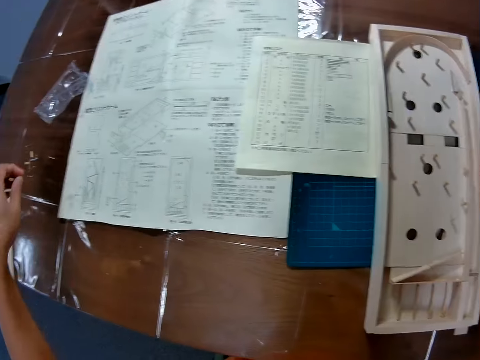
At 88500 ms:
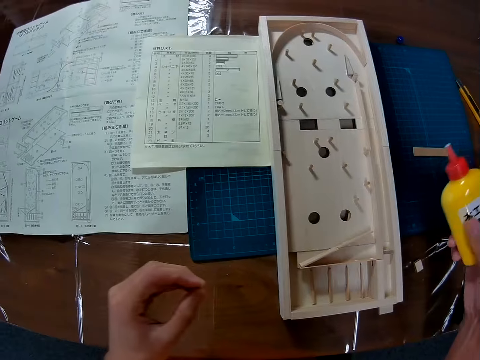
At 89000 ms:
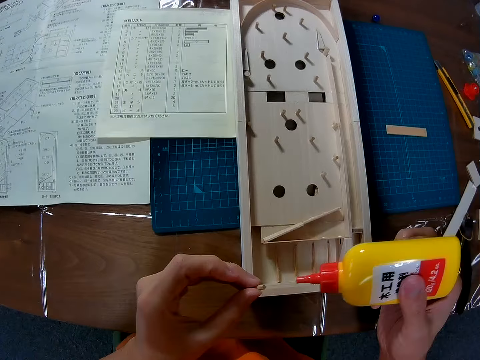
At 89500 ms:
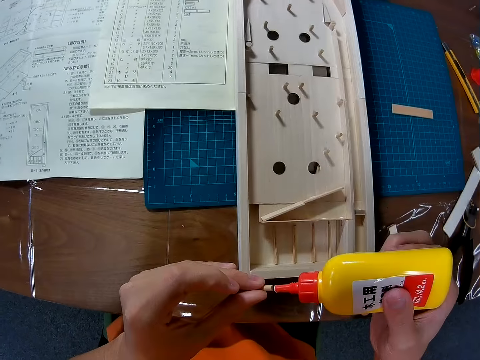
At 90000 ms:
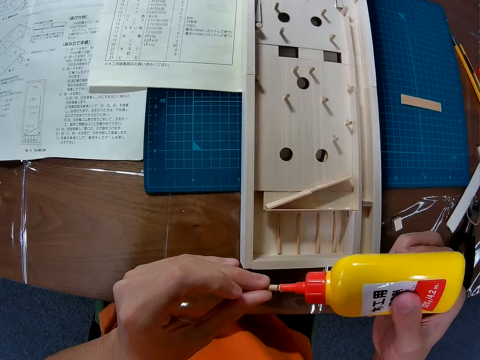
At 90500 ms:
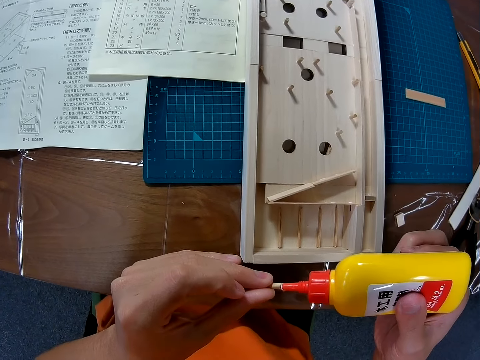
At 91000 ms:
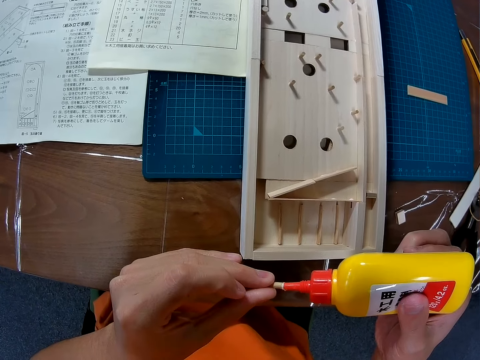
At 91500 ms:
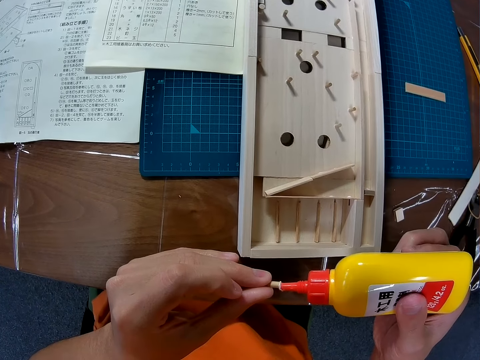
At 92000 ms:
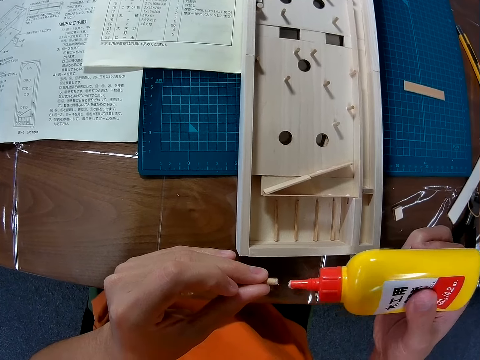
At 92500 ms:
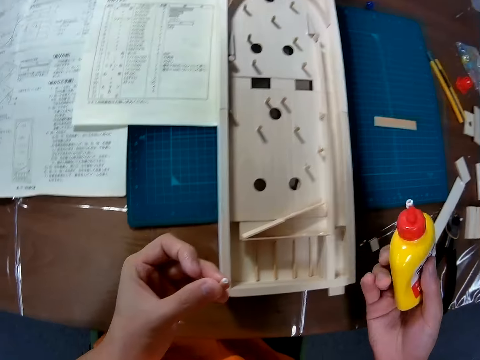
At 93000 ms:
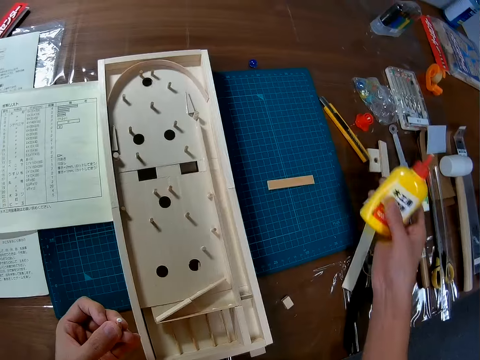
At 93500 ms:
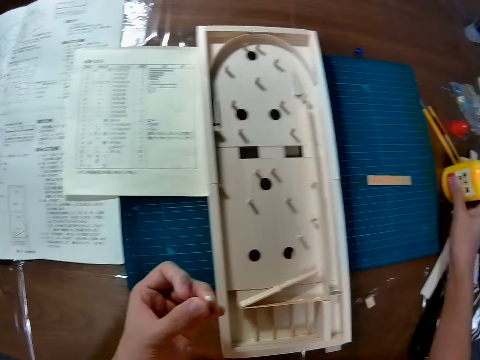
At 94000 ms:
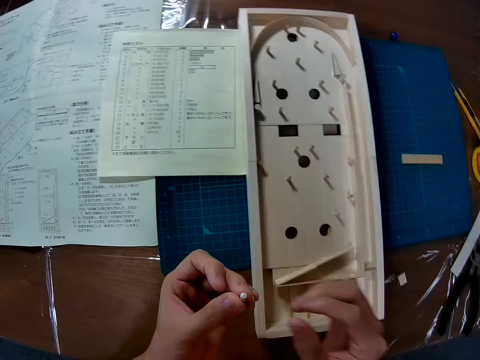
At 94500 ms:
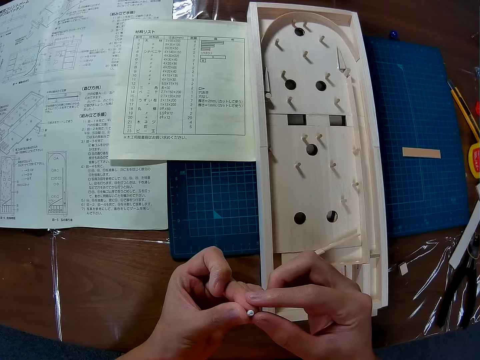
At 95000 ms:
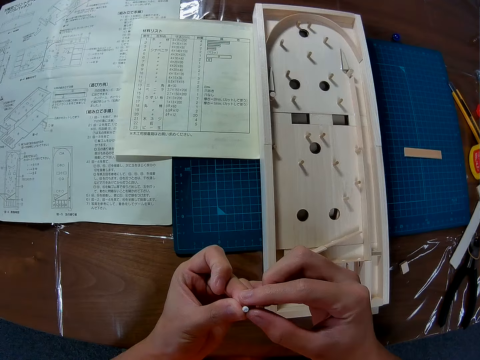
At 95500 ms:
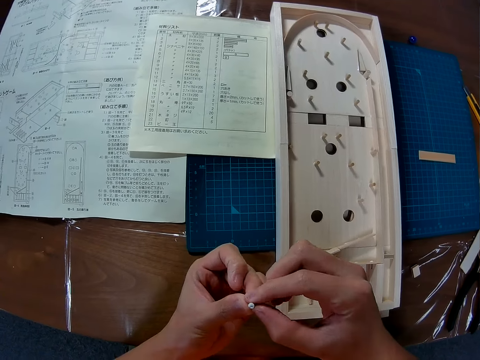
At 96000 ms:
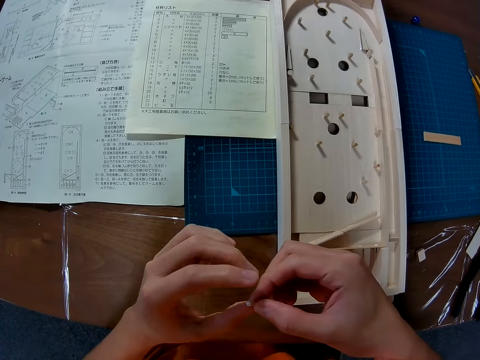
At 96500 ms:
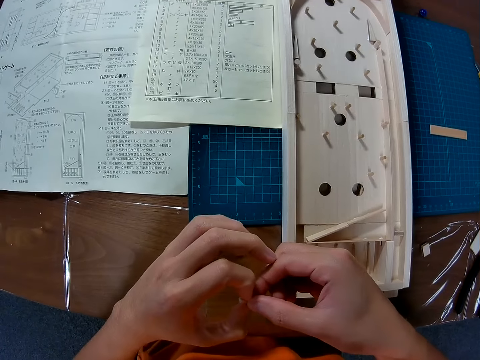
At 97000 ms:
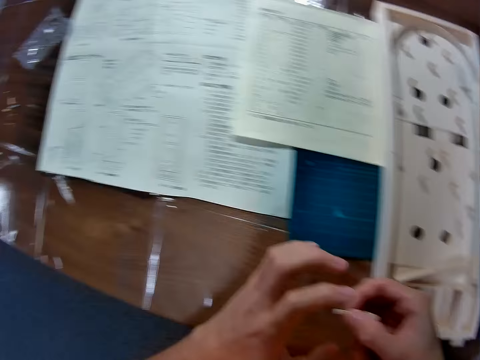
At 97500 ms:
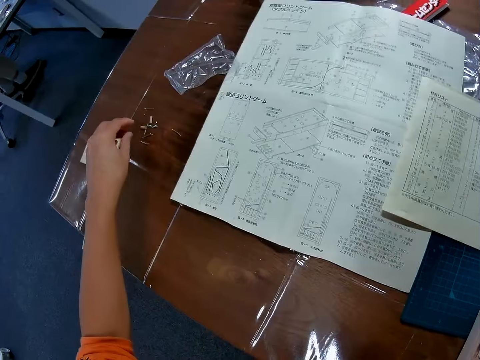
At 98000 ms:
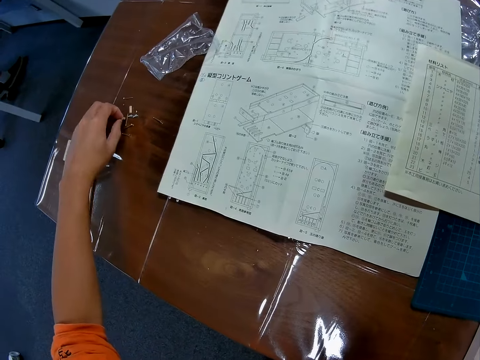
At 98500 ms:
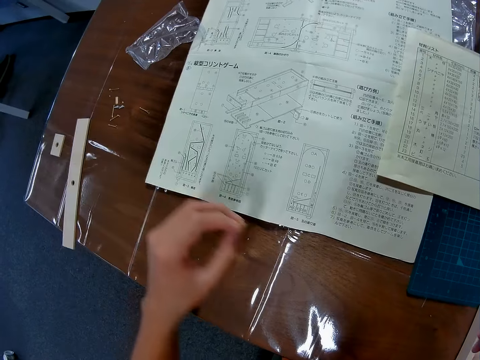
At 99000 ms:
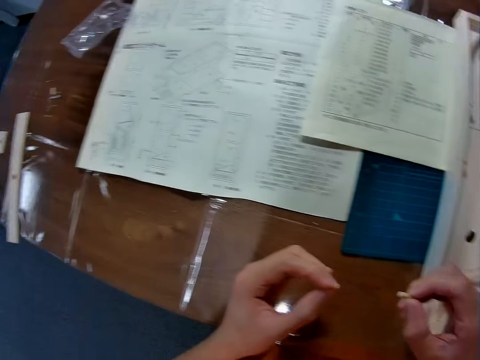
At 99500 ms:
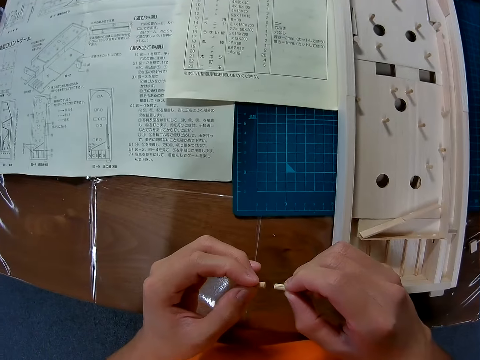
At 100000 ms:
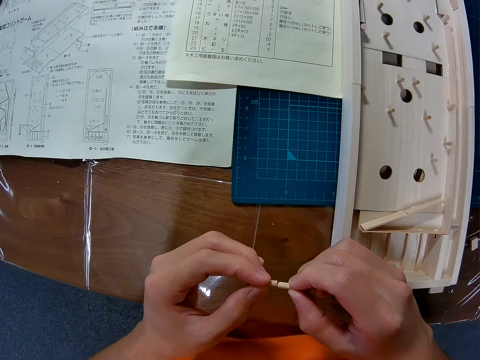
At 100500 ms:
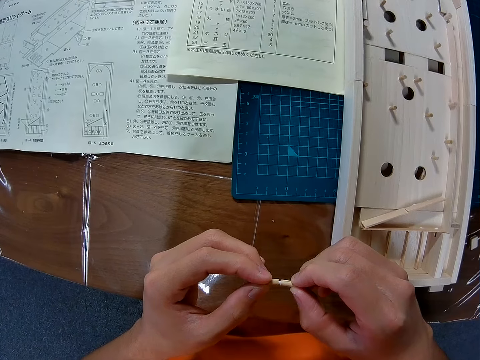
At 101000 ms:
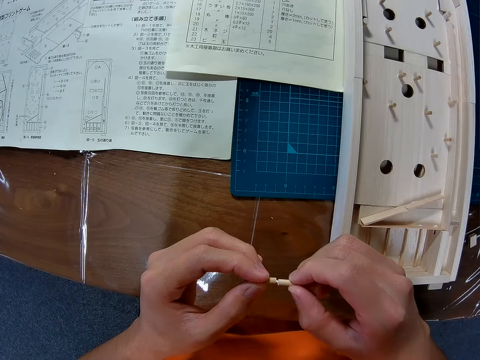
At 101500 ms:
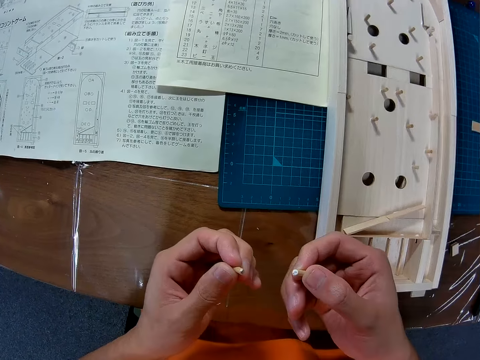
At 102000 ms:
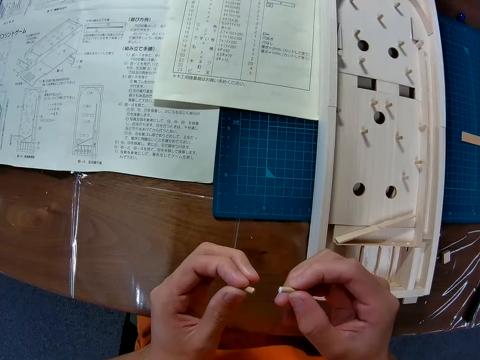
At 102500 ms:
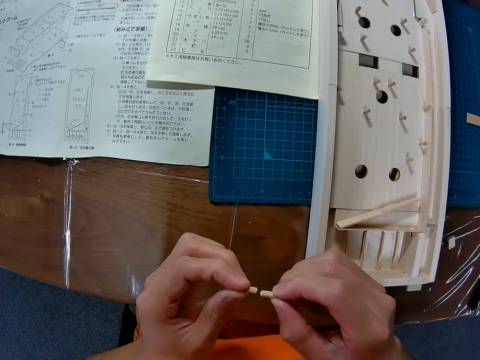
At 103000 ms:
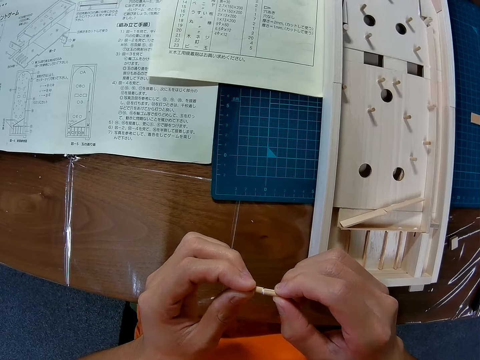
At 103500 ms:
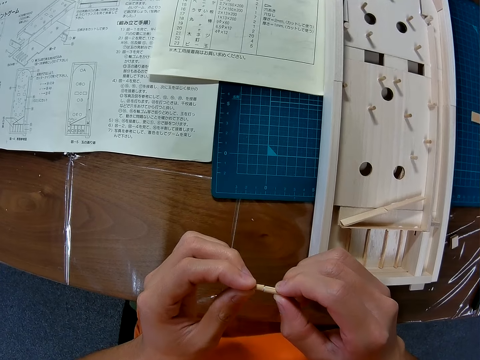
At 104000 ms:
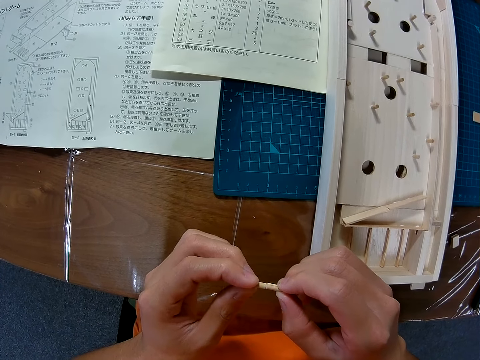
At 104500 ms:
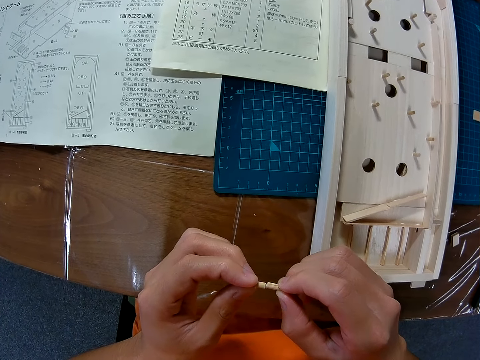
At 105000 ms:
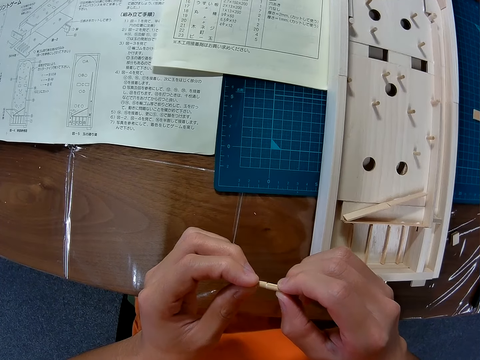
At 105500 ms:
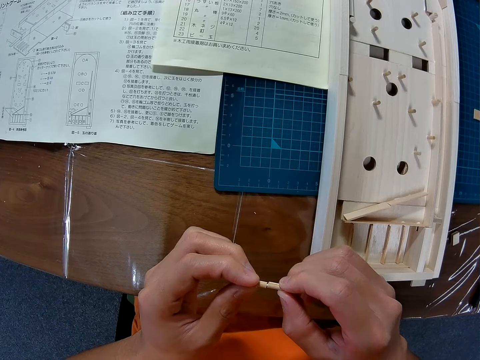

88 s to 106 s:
The camera wearer moves a camera. He picks the glue. He applies glue on a small piece of wood or wooden pin. He places the glue on a table. He holds the small piece of wood with both hands. He turns the small piece of wood. He picks another wooden pin. He moves his hands. He brings the two small pieces of wood together. He rubs the two small pieces of wood together. He separates the two small pieces of wood. He brings the two small pieces of wood together. He rubs the two small pieces of wood together.

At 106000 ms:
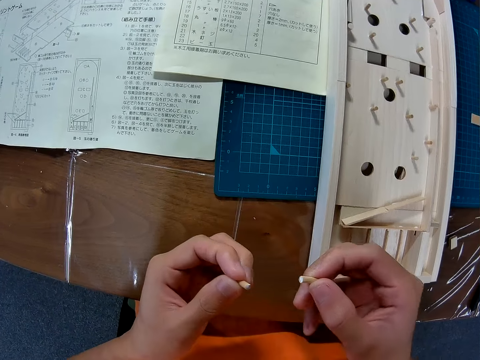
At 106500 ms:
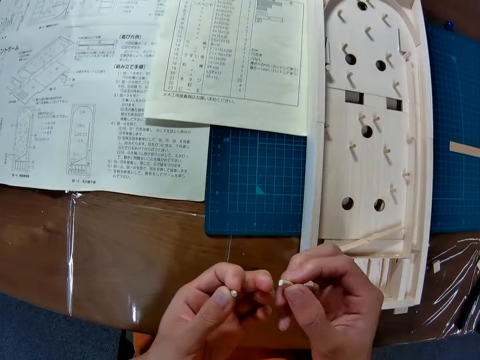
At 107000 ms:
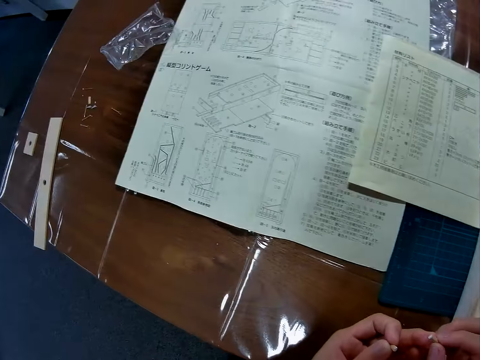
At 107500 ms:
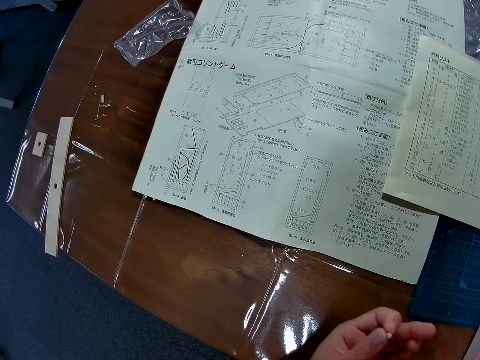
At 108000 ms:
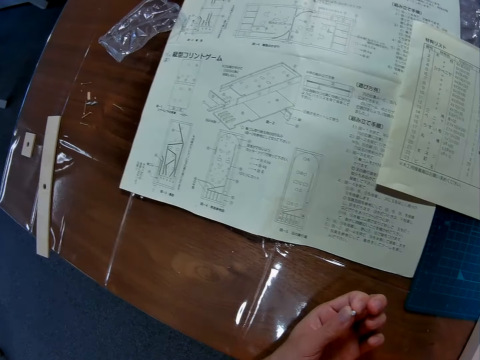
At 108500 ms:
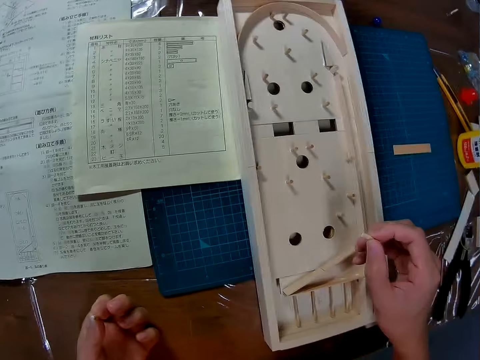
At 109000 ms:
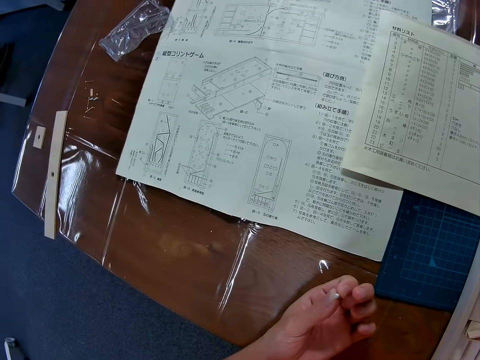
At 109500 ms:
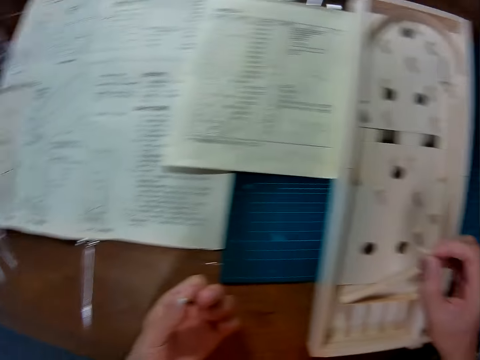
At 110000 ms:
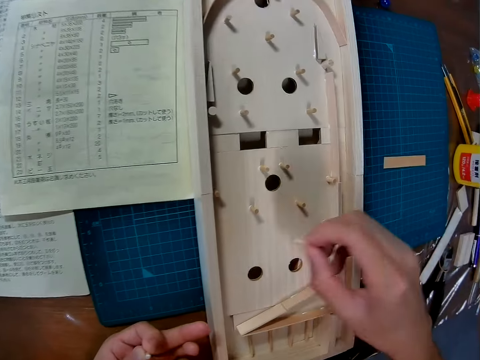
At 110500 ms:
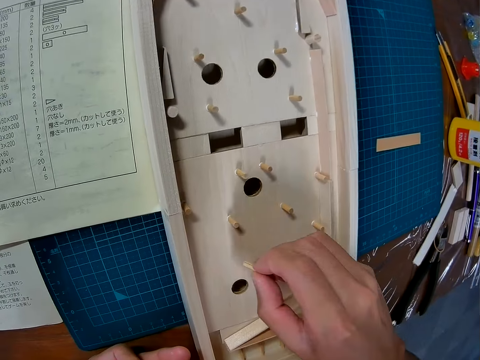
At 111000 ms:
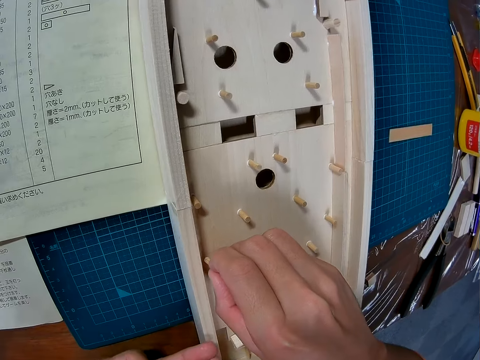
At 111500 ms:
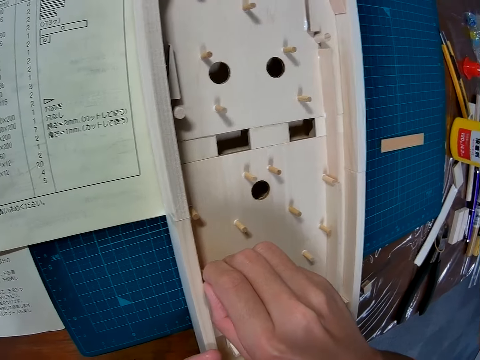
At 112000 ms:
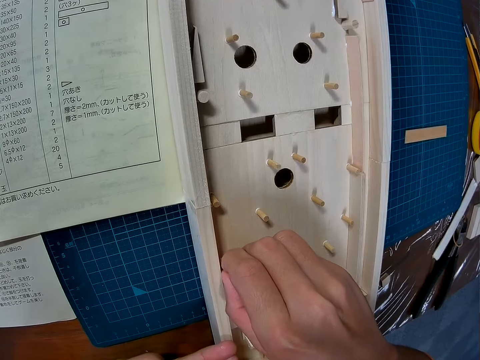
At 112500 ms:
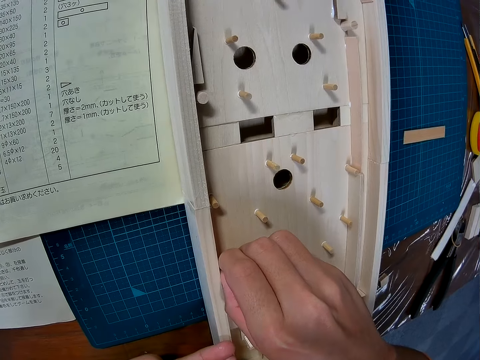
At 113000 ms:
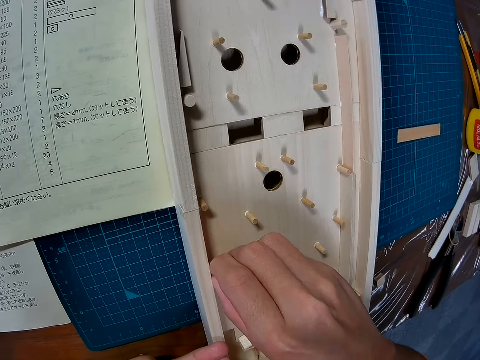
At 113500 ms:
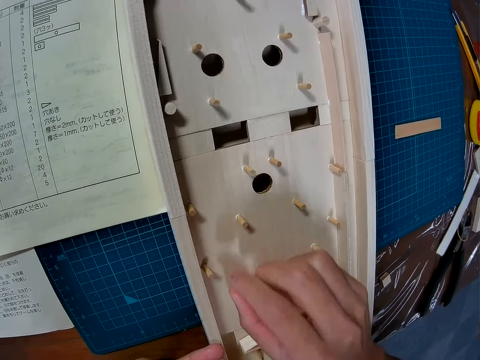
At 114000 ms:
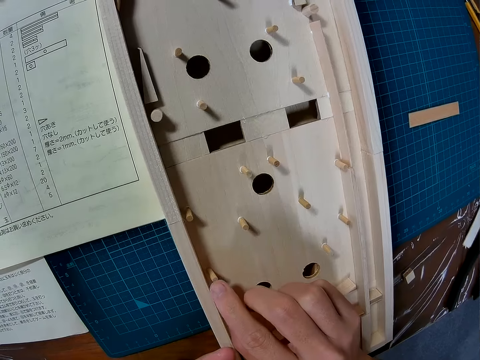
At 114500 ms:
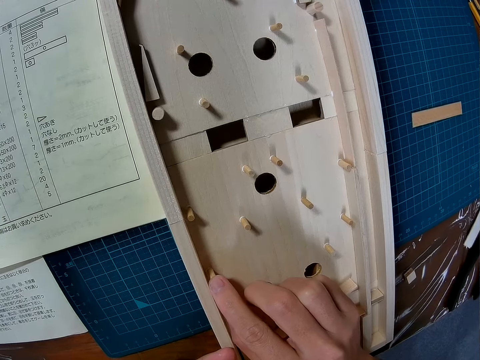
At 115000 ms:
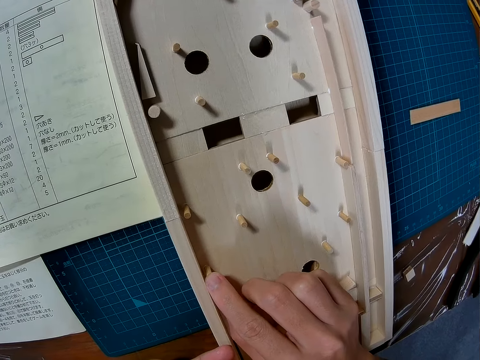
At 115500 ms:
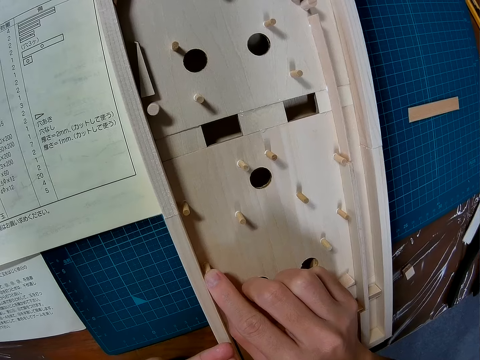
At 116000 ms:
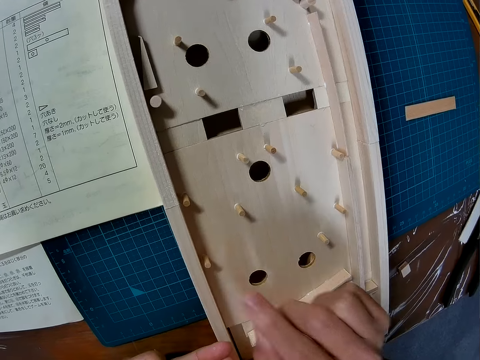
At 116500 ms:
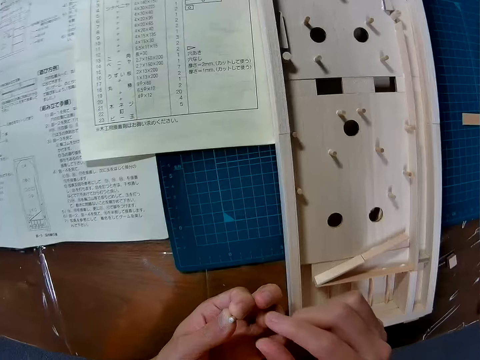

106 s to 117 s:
The camera wearer separates the two small pieces of wood. He brings the two small pieces of wood close together. He moves his hands. He moves his finger. He moves a camera. He fixes the wooden pin. He places a small piece of wood on a crafting wood. He slightly moves the camera. He touches the small piece of wood. He presses the wooden pin. He fixes the small piece of wood. He withdraws his hand.
